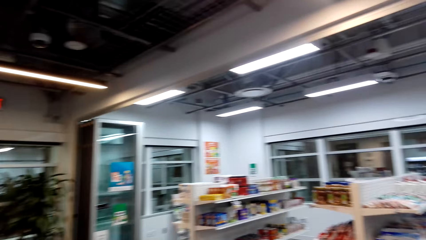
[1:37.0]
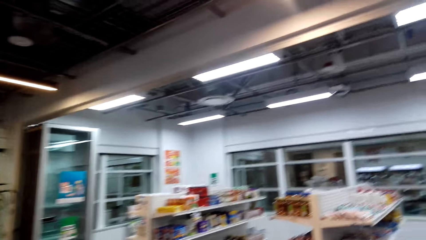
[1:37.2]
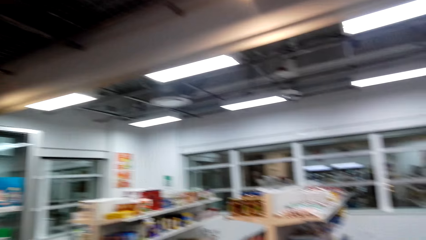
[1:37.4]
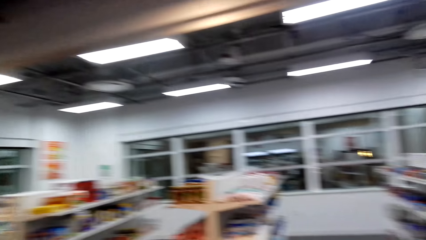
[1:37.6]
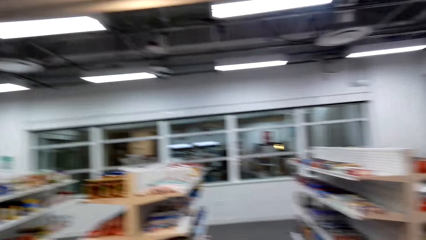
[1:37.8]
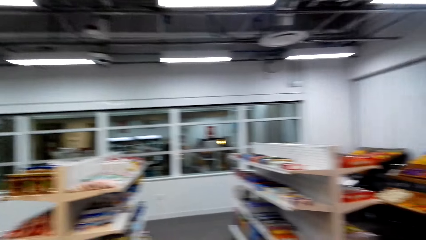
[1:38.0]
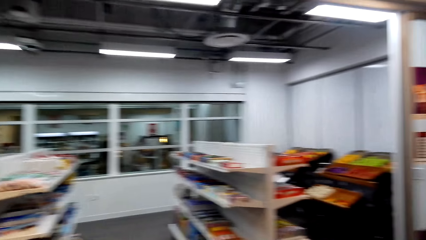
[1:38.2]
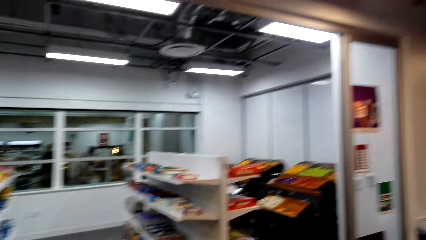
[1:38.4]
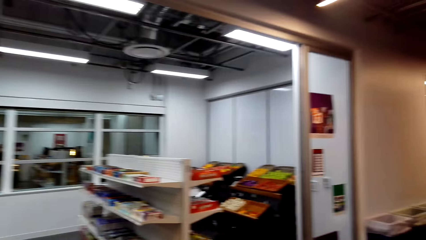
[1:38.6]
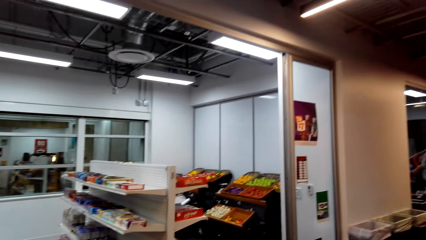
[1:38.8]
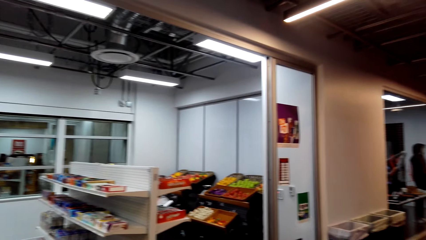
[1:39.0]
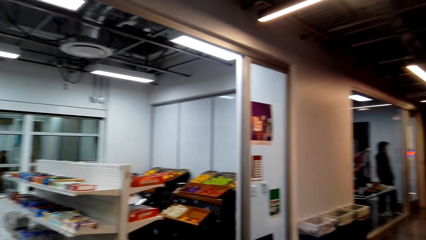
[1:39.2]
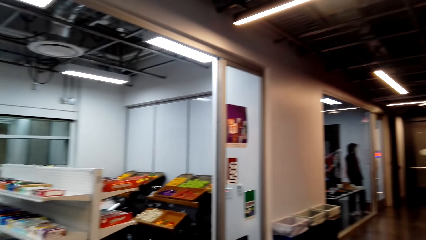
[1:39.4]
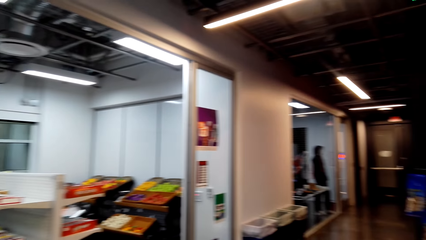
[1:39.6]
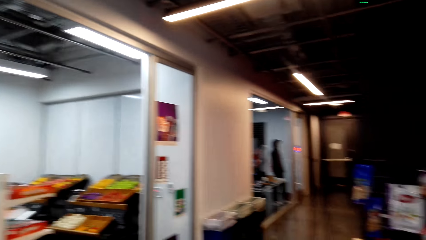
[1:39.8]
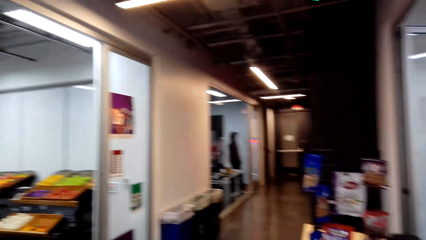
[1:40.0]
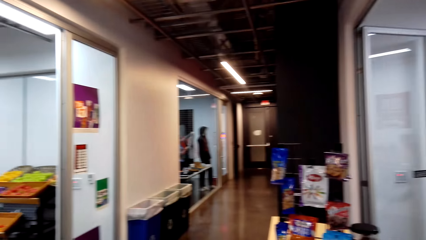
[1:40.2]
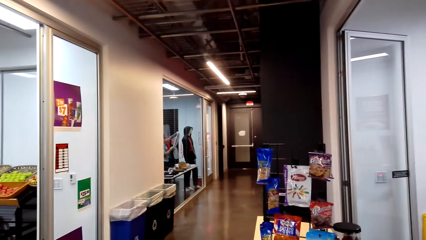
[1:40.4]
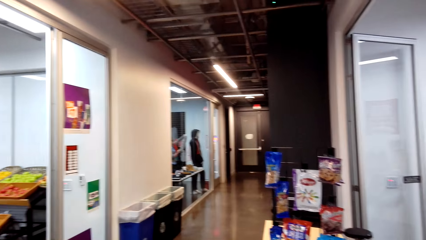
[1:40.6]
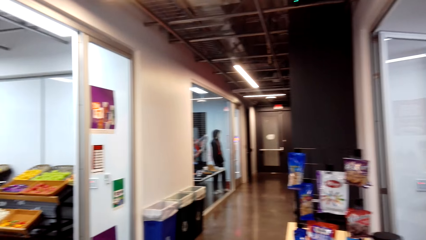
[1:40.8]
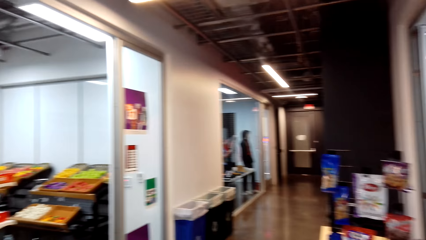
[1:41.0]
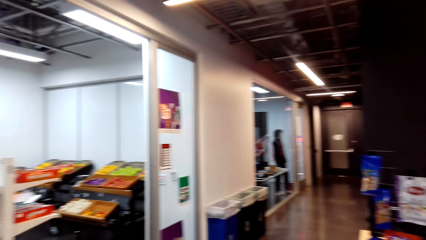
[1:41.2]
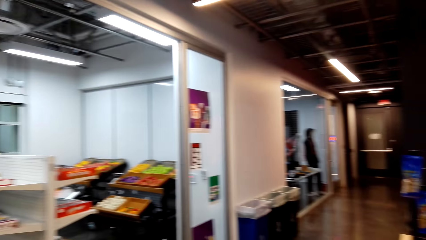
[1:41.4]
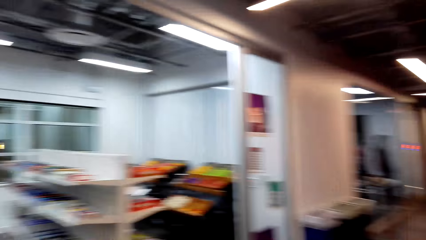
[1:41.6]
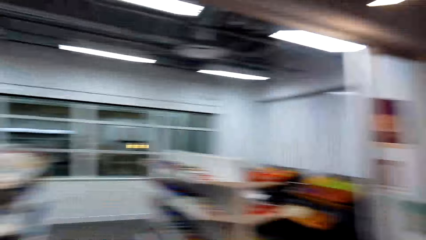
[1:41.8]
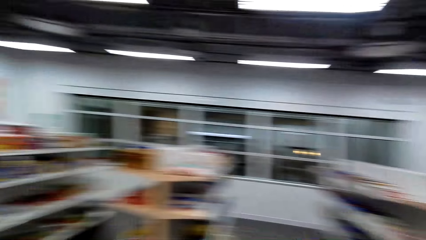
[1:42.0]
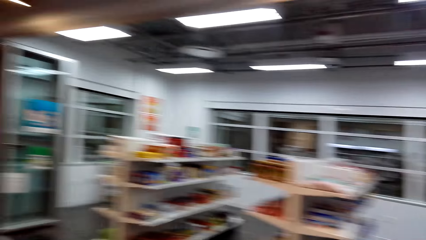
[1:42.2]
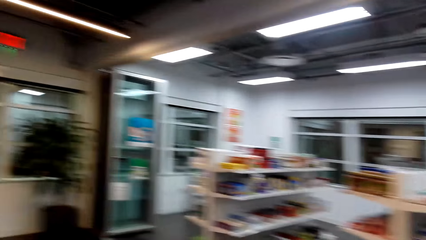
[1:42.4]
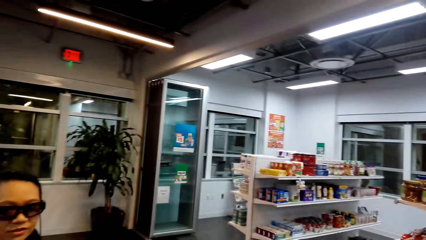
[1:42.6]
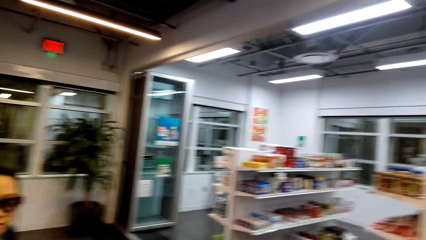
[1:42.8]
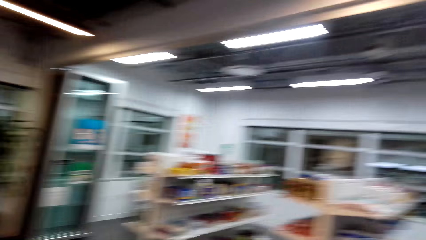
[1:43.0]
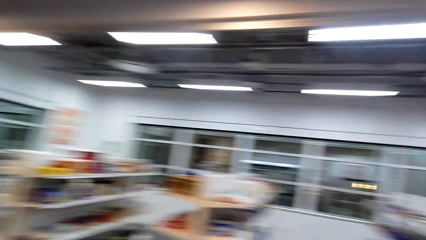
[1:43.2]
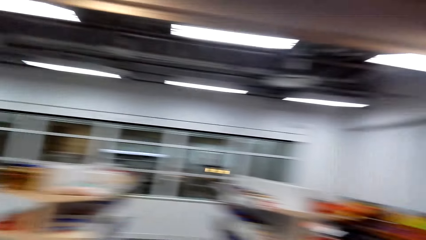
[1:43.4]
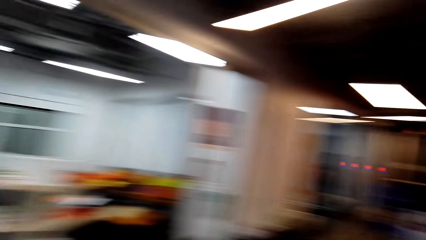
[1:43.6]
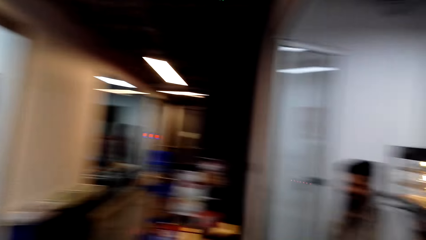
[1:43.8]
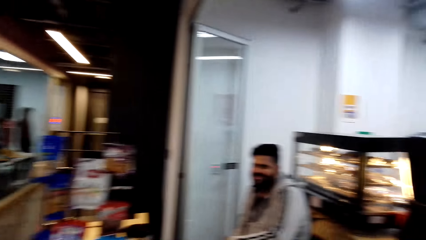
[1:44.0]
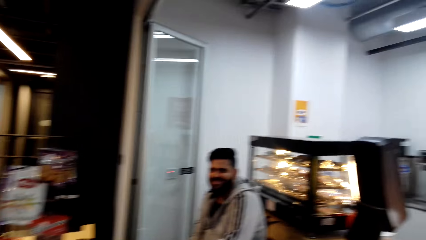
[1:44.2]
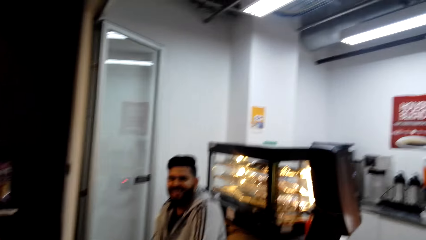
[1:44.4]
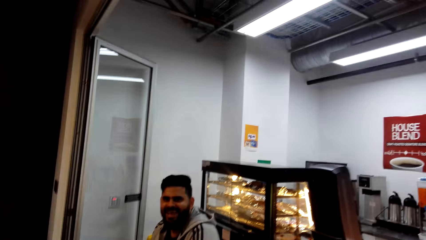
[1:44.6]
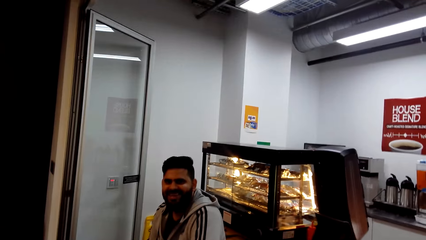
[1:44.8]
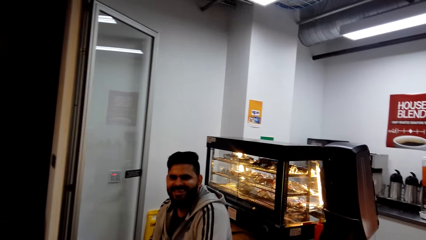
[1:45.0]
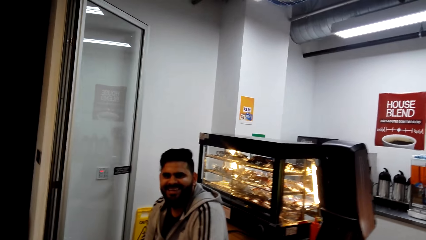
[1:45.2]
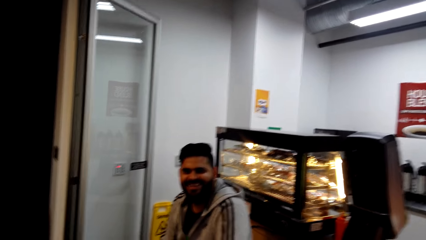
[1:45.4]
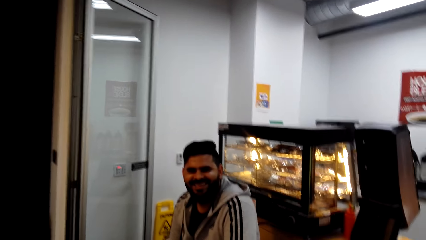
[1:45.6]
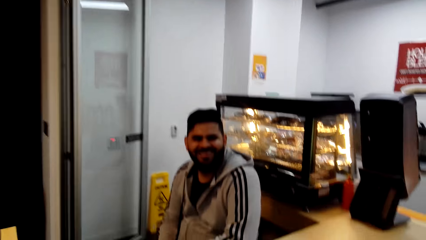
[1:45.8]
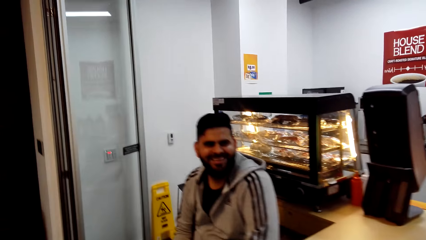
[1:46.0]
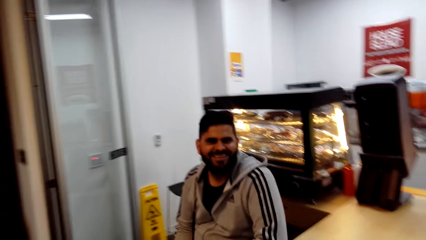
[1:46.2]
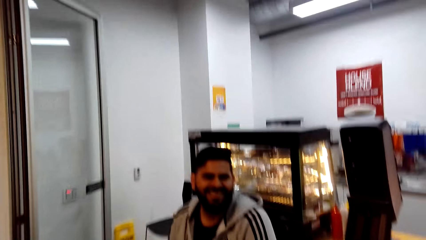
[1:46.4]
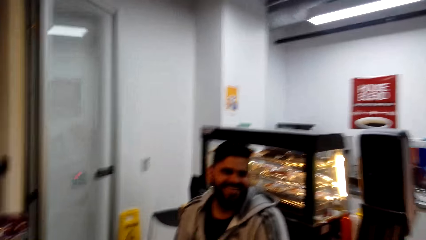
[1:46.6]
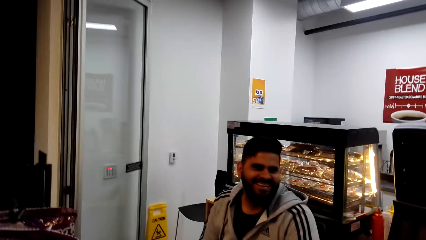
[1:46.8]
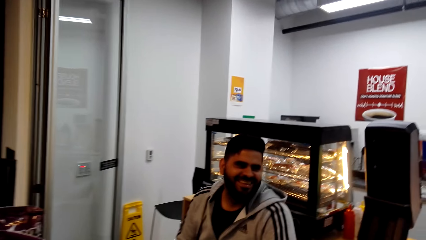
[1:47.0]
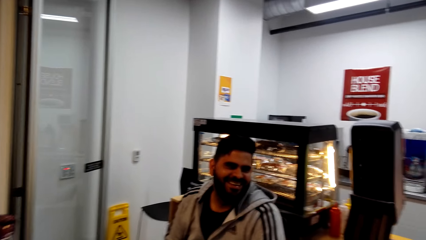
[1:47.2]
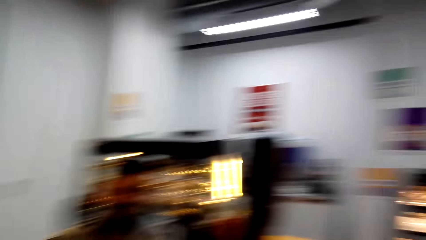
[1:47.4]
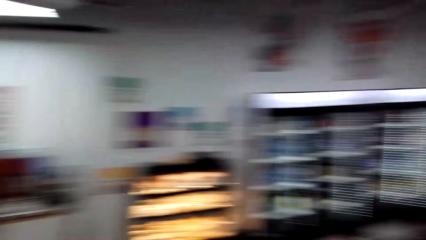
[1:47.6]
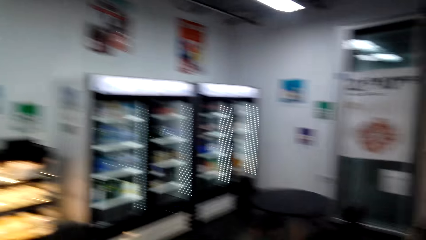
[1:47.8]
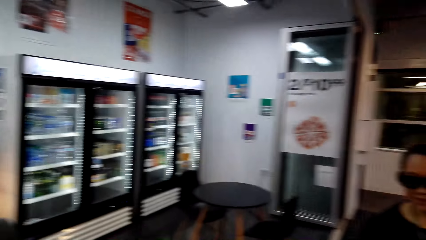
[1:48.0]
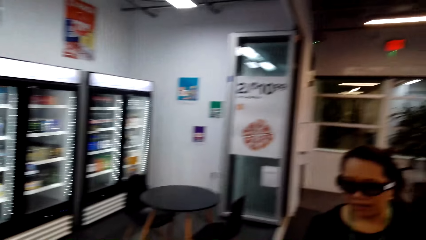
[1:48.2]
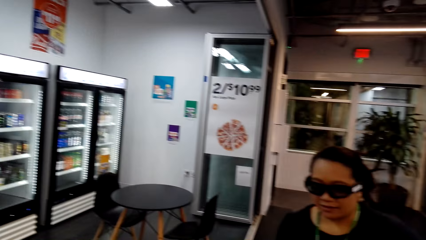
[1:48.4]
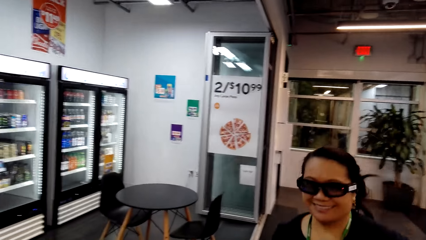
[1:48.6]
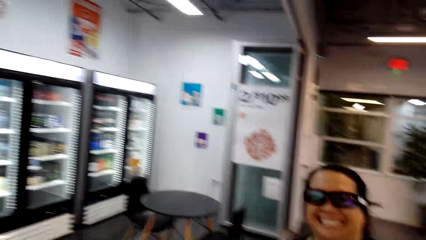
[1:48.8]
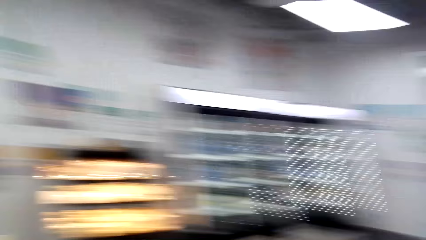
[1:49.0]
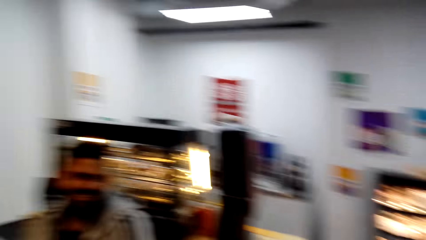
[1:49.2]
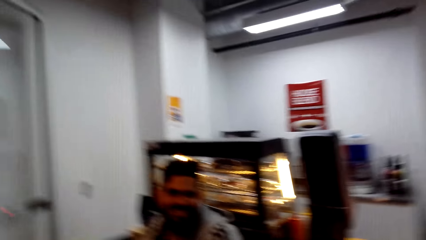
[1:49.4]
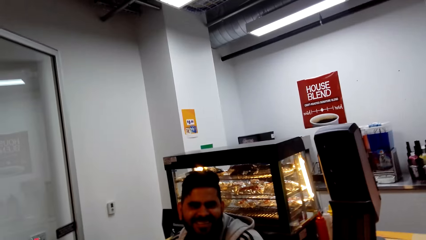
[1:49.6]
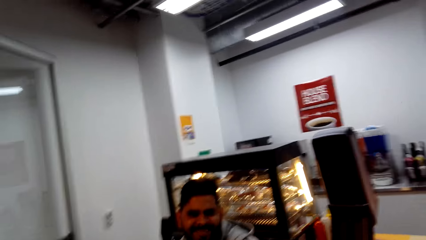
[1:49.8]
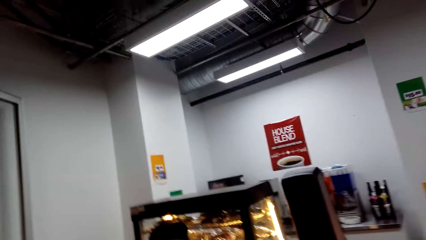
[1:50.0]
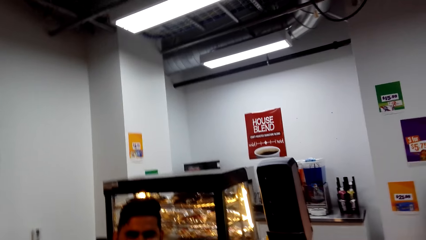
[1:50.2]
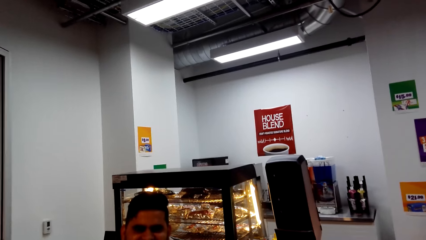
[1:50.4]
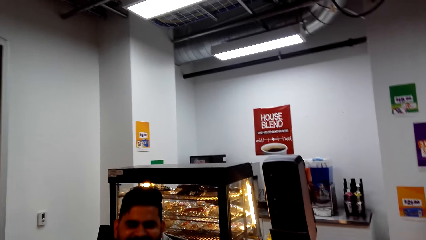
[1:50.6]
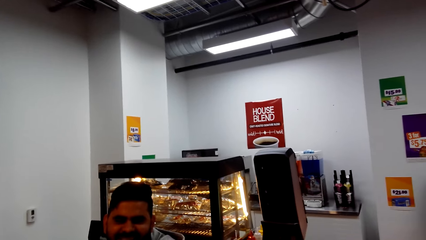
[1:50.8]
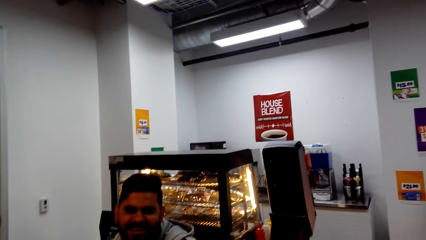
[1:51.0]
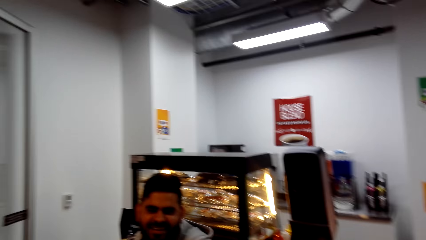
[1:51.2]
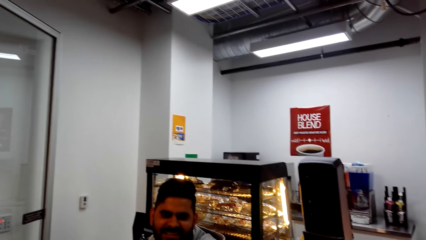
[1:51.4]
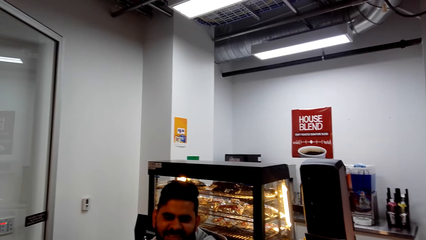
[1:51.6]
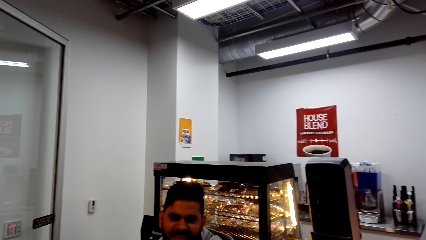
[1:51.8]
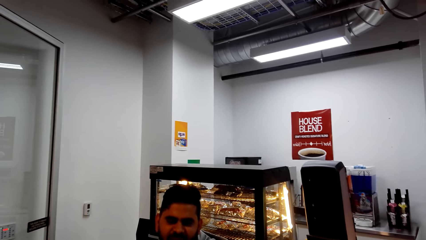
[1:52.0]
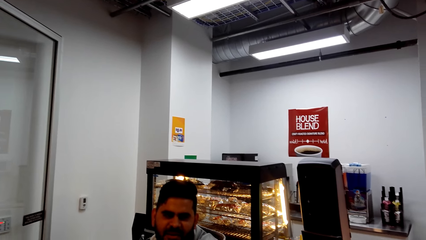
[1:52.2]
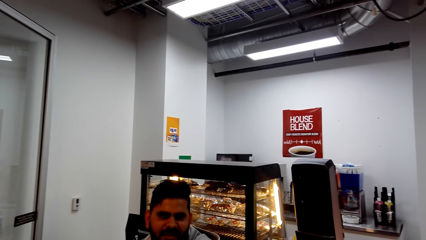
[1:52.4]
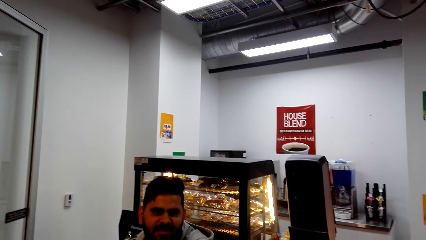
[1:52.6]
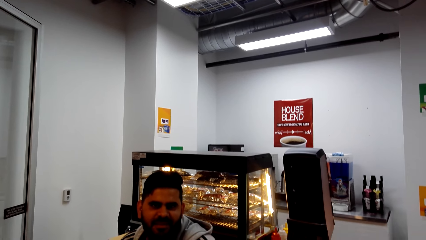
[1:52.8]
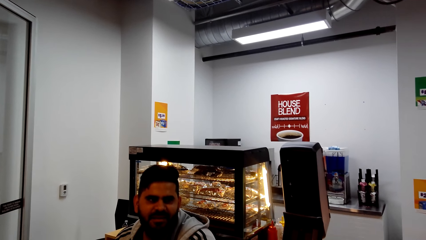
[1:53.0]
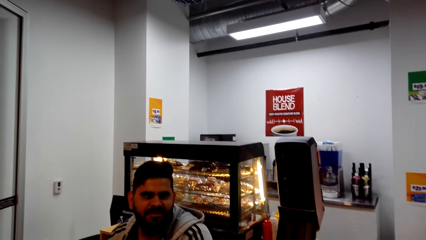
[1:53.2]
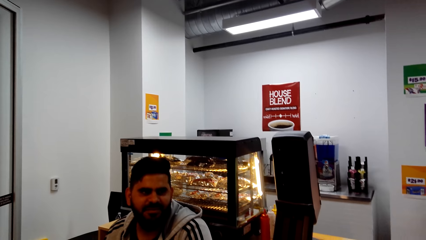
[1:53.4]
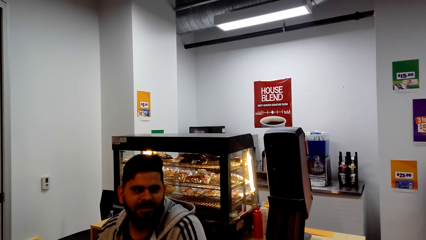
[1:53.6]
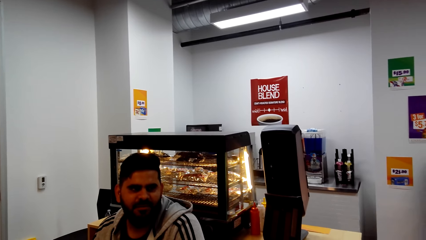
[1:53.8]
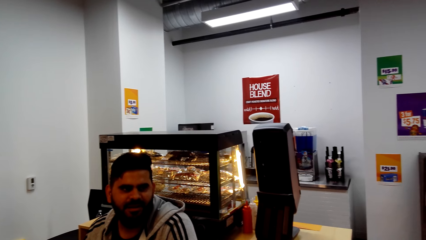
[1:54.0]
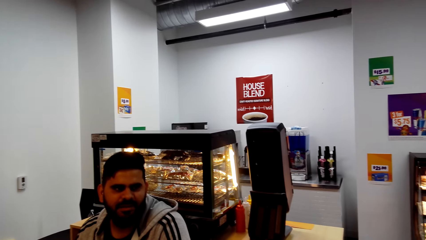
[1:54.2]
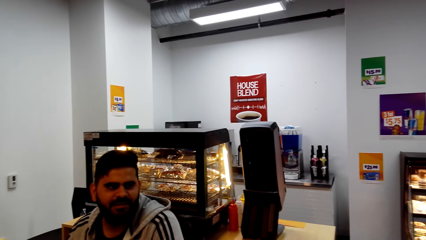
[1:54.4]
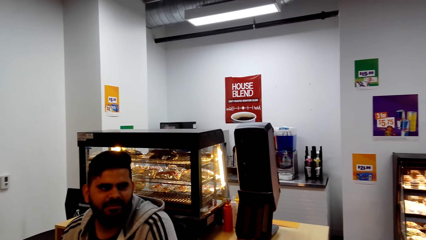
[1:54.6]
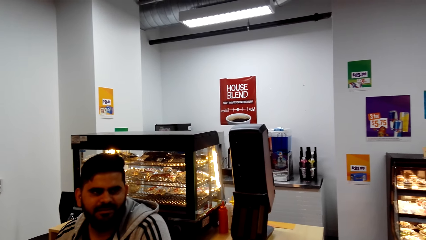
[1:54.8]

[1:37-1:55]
The camera wearer walks and looks around. They talk to a woman and look around. They walk. A cashier talks to the camera wearer. The camera wearer talks to the cashier. They laugh. They talk to the cashier. The woman talks to the cashier. The camera wearer looks around. They talk to the cashier and look around. The cashier talks to the camera wearer.
